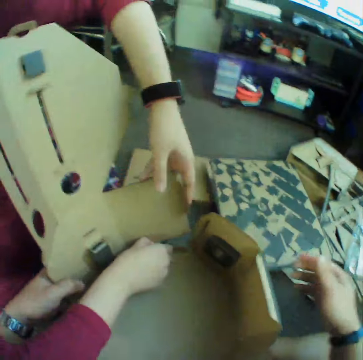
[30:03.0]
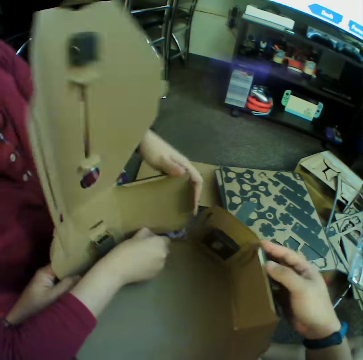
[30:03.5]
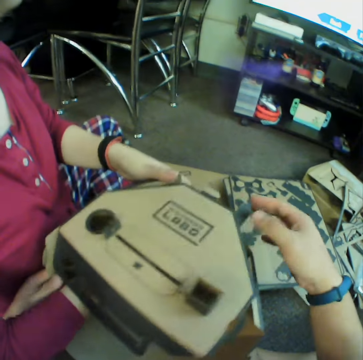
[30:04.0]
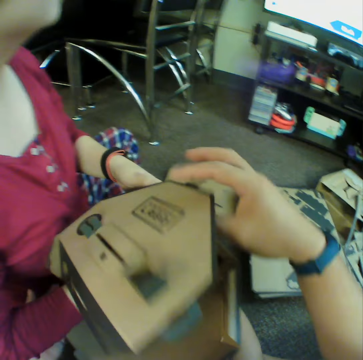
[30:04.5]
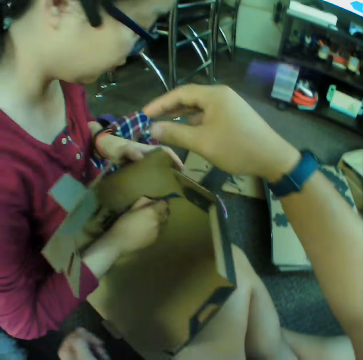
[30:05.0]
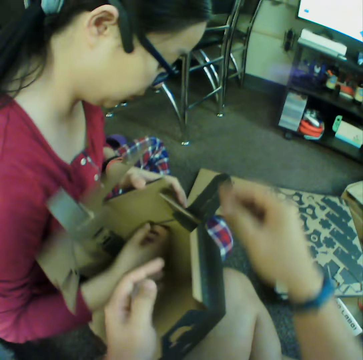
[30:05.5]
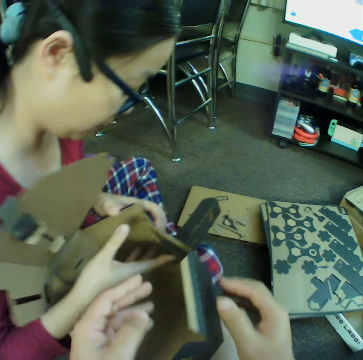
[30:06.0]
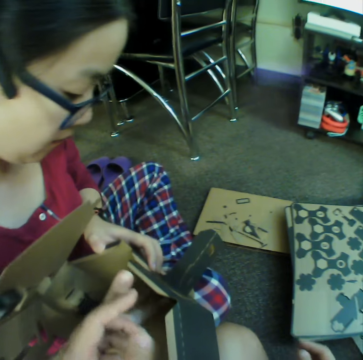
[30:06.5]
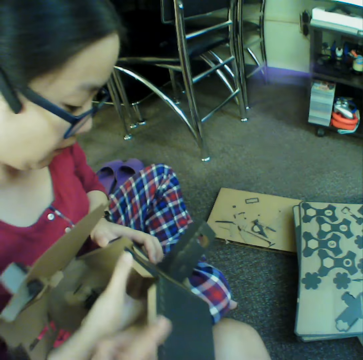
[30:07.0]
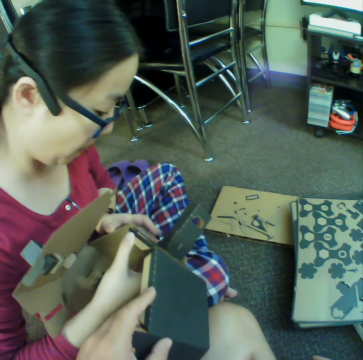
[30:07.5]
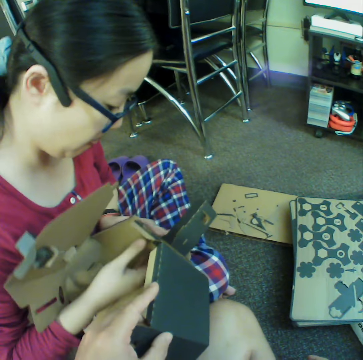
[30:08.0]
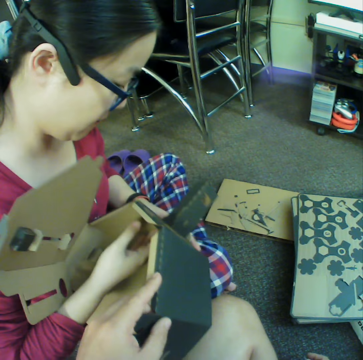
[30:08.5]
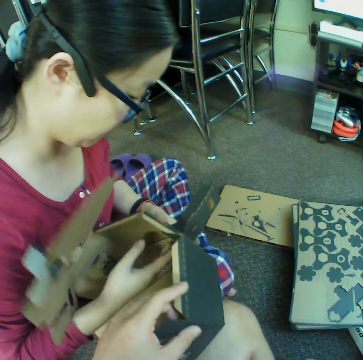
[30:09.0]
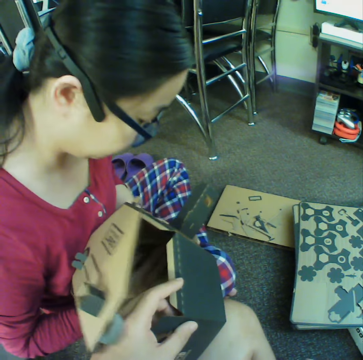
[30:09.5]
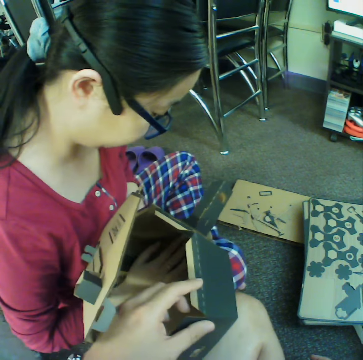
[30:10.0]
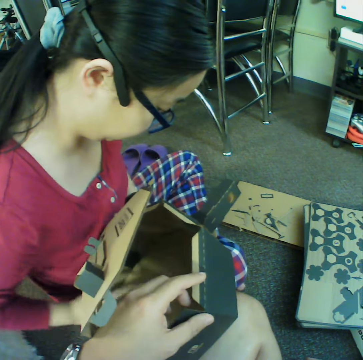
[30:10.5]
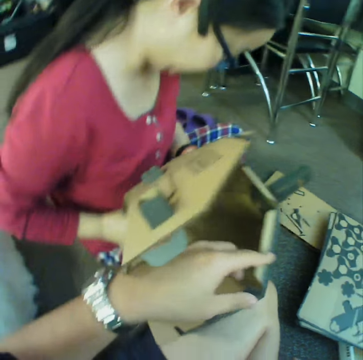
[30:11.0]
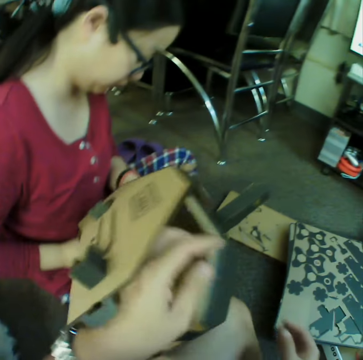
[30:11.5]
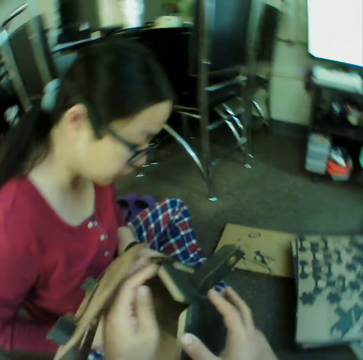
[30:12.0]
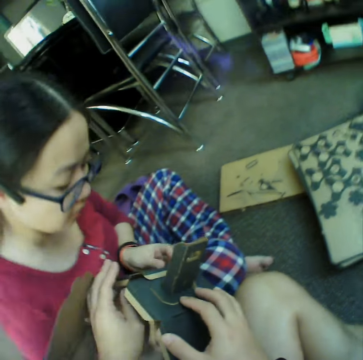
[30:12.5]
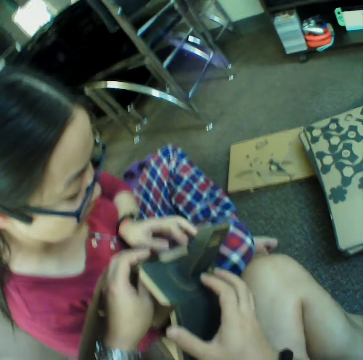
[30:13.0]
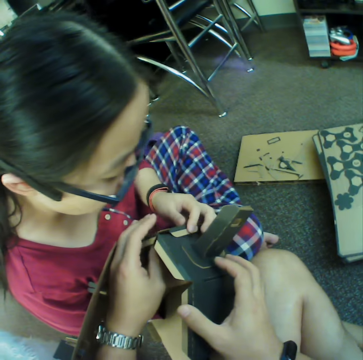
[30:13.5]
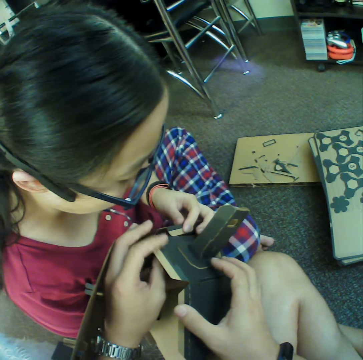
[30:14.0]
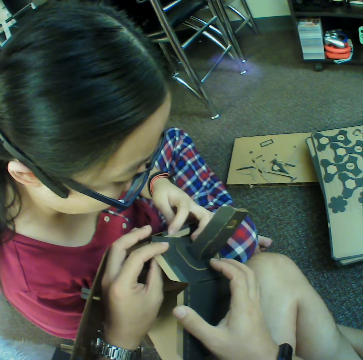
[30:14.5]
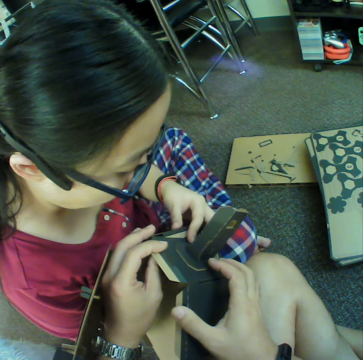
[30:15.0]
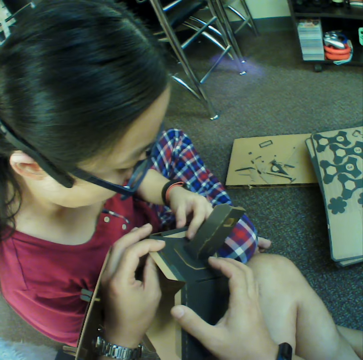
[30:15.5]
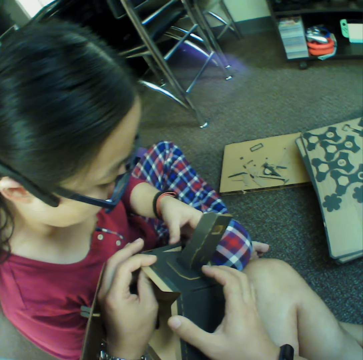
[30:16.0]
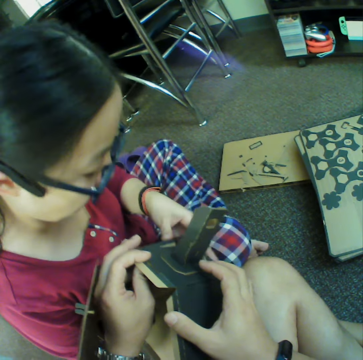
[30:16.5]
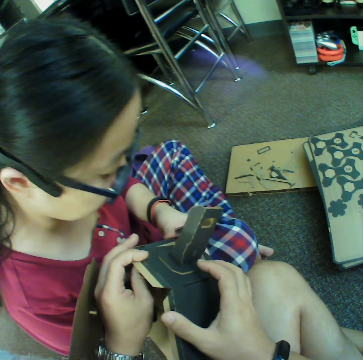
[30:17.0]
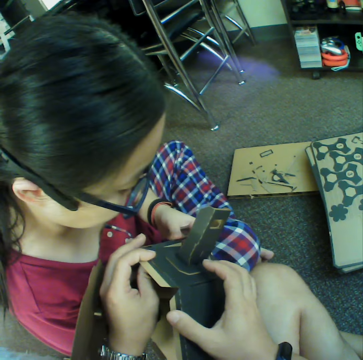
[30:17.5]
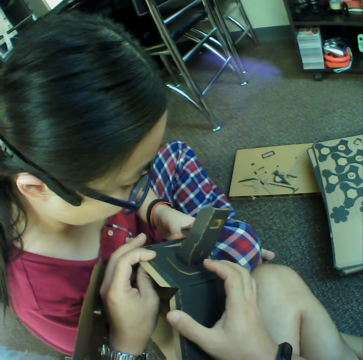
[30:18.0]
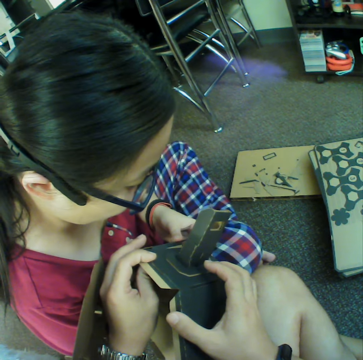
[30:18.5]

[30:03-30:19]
A woman holds the box. The camera wearer moves craft material with a hand. The woman joins craft materials. The camera wearer holds the box with hands. The woman joins the craft materials.

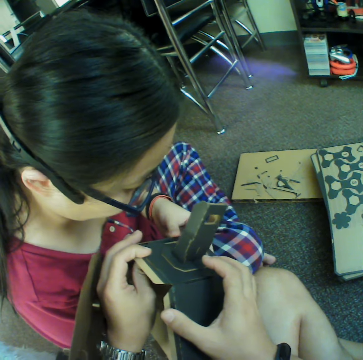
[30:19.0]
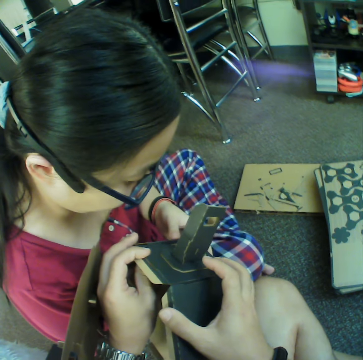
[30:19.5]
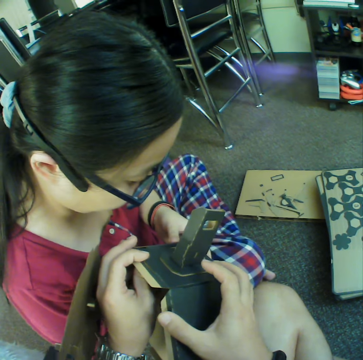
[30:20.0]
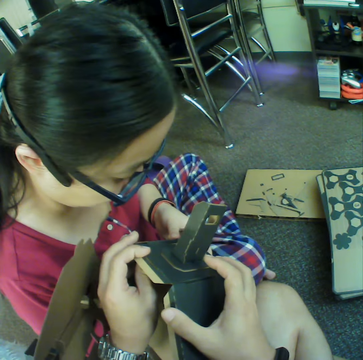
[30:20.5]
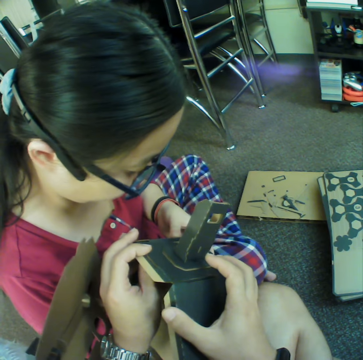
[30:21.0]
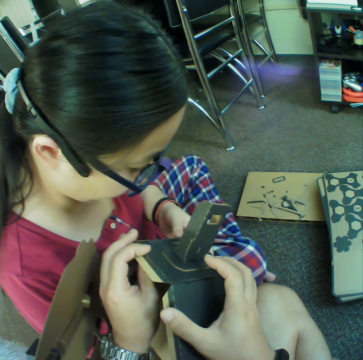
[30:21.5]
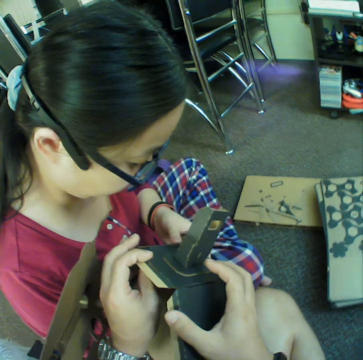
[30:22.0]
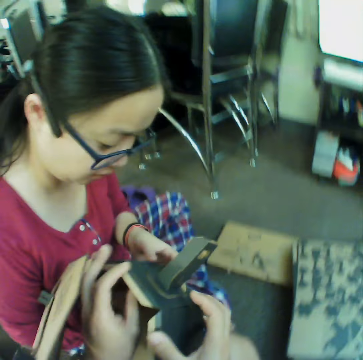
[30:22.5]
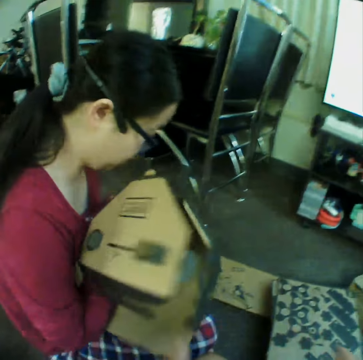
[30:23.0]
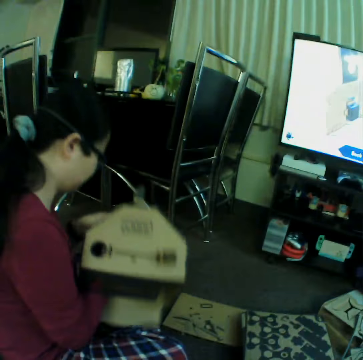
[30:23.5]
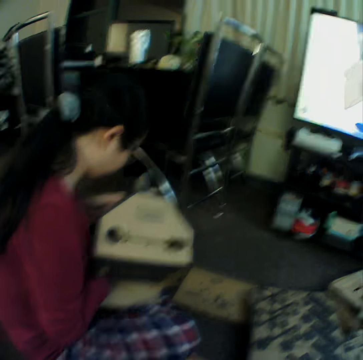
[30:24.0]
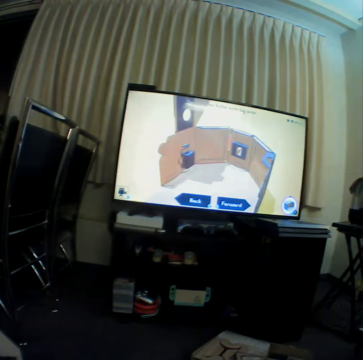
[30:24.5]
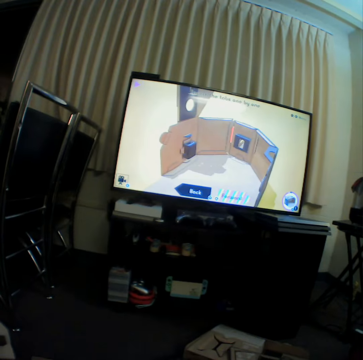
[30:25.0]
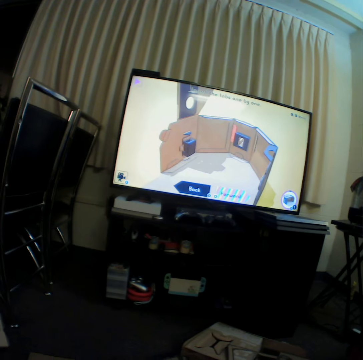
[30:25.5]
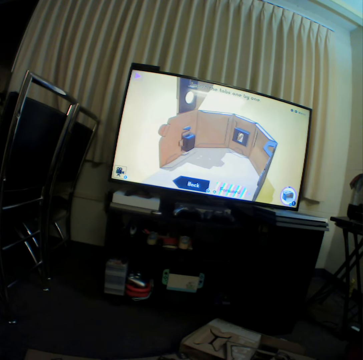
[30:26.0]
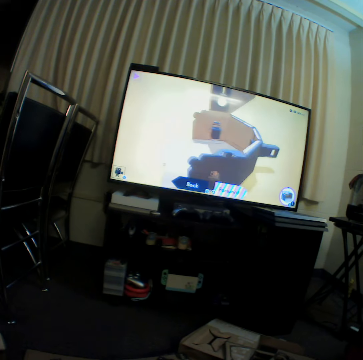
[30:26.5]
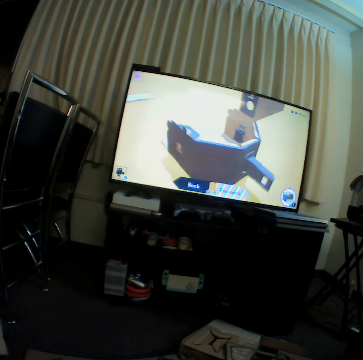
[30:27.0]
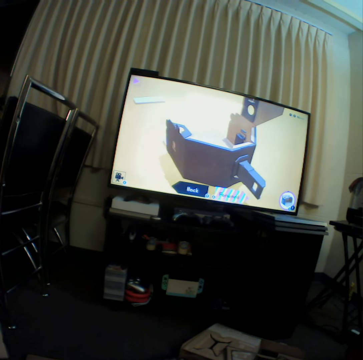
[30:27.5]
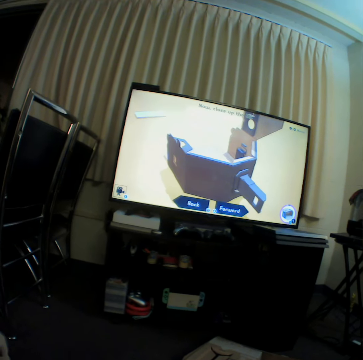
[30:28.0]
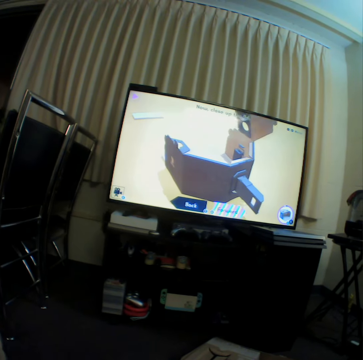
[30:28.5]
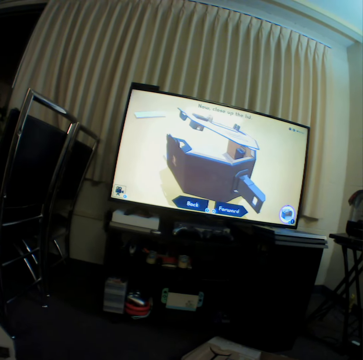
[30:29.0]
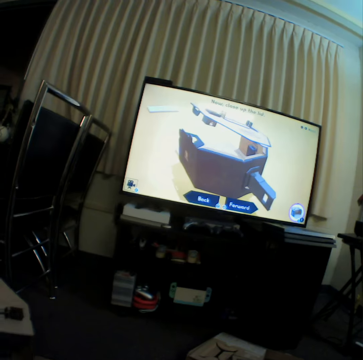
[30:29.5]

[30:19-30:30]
The camera wearer leaves the box and watches television.

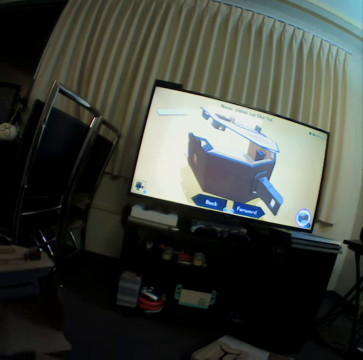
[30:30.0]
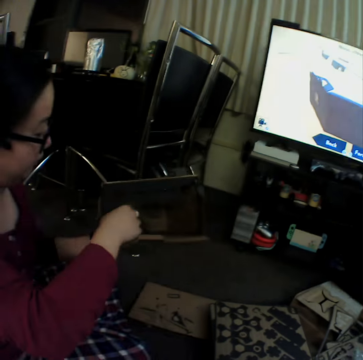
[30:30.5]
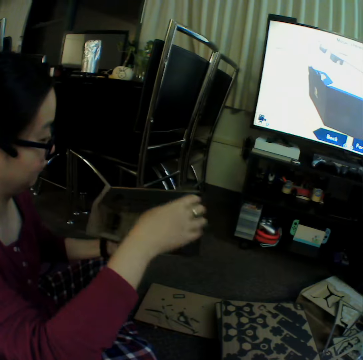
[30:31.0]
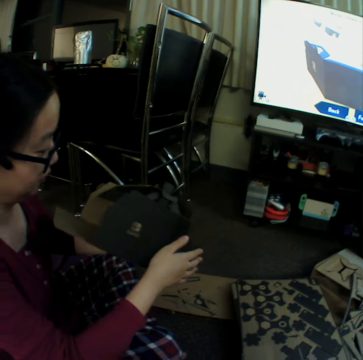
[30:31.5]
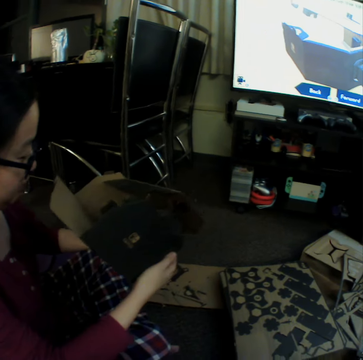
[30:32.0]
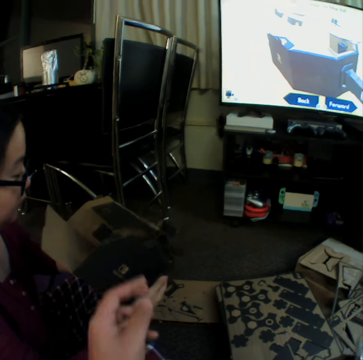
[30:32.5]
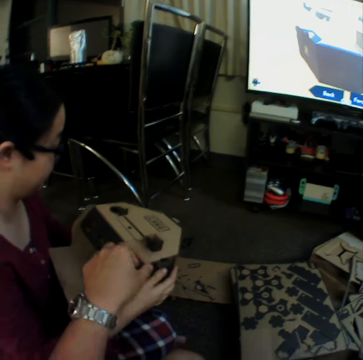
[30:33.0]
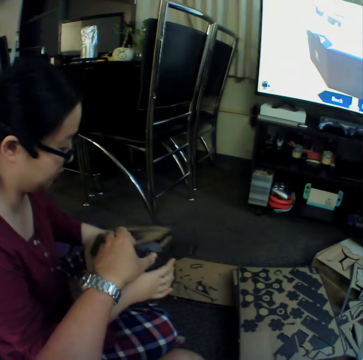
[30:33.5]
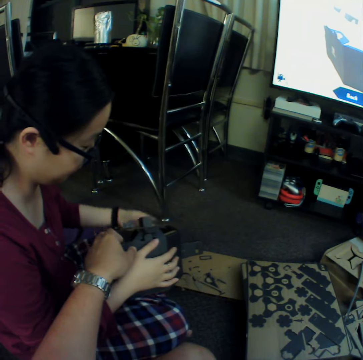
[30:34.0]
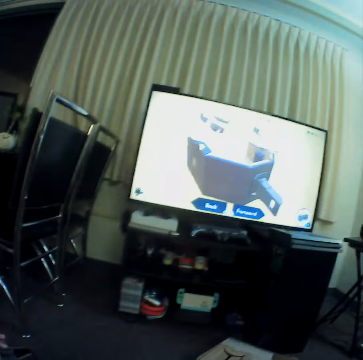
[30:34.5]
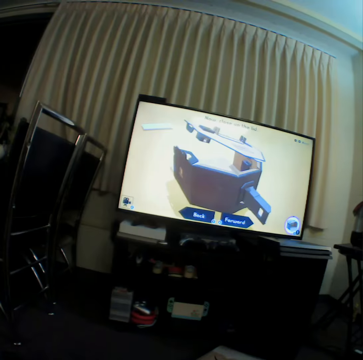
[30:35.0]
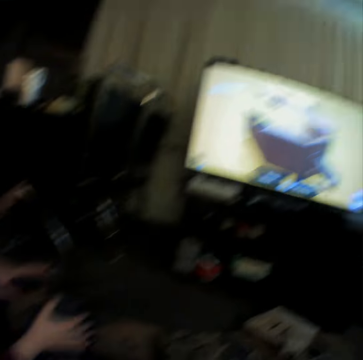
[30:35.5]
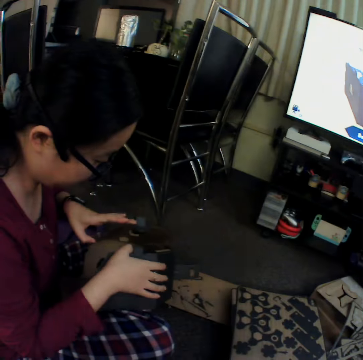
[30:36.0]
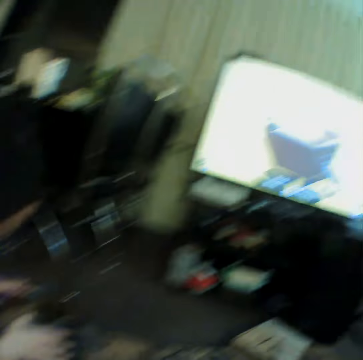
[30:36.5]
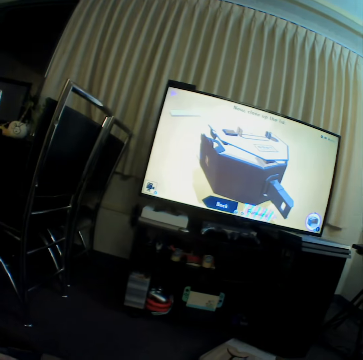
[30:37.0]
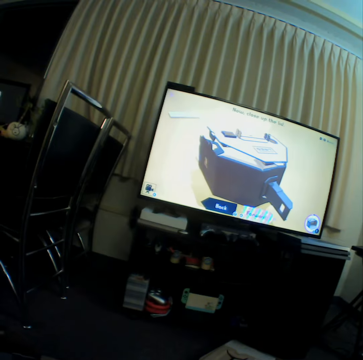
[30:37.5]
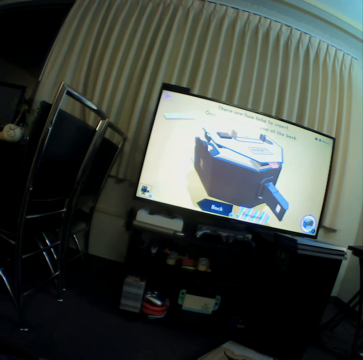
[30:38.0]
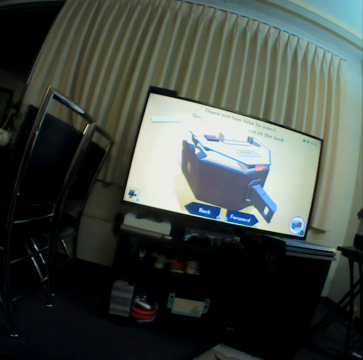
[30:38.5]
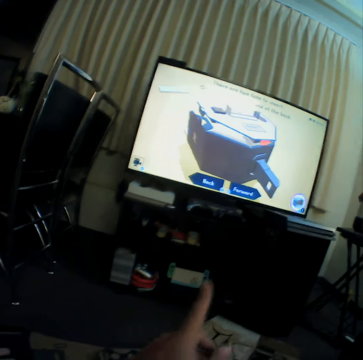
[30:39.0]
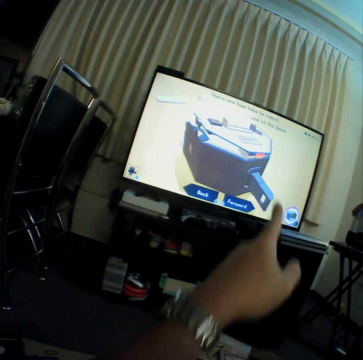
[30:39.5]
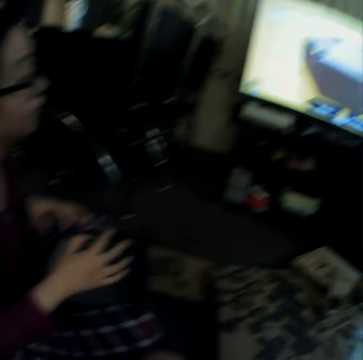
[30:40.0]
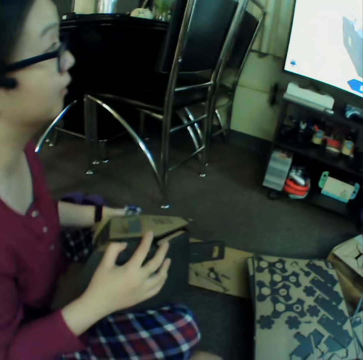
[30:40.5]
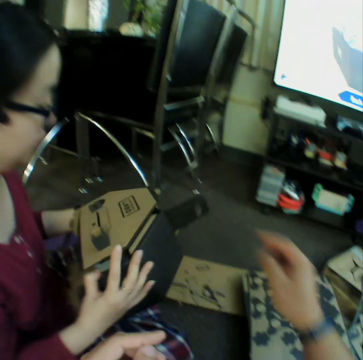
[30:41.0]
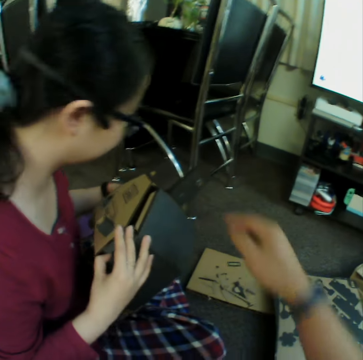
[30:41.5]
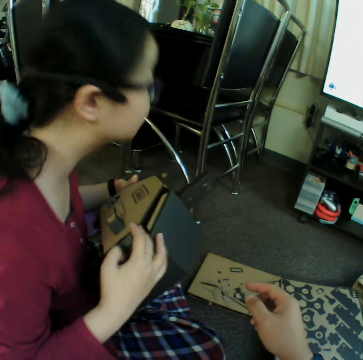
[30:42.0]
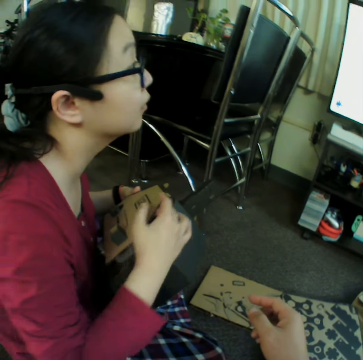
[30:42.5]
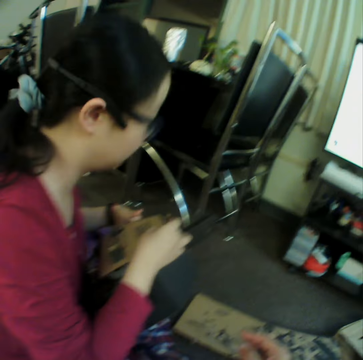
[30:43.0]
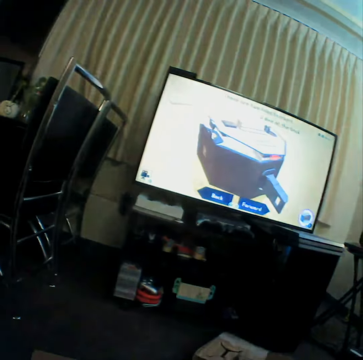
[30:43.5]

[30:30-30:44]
A girl looks at the box. A woman holds craft material with hands. The camera wearer watches television. The woman joins craft materials. The camera wearer watches television. They point at the television. The woman holds the craft material with hands. The camera wearer points a finger. The girl looks at the television.
